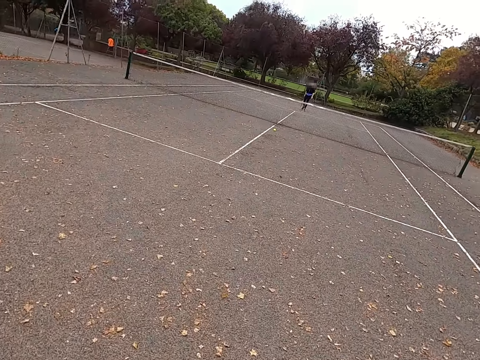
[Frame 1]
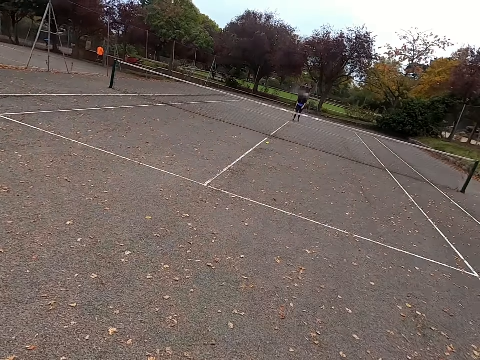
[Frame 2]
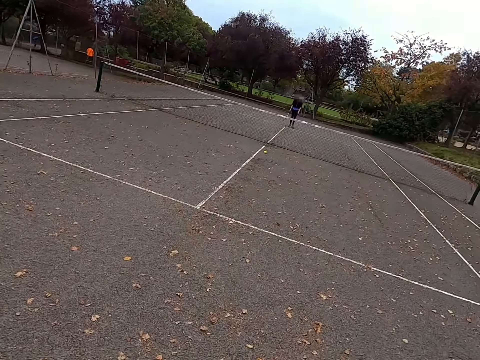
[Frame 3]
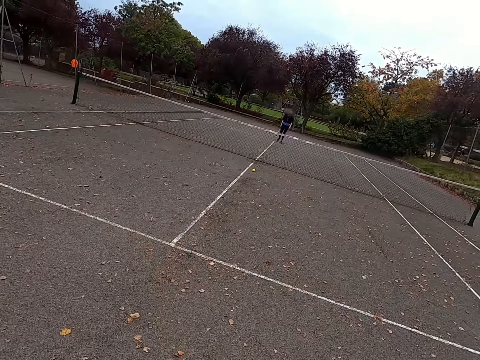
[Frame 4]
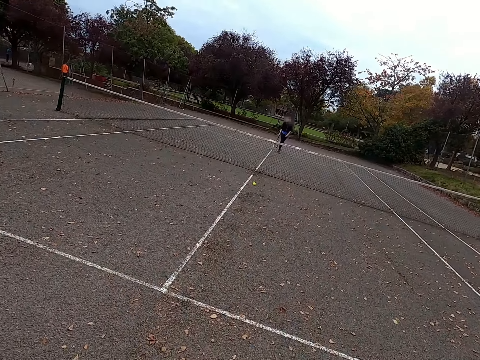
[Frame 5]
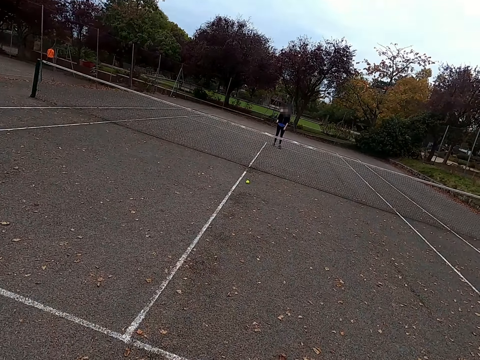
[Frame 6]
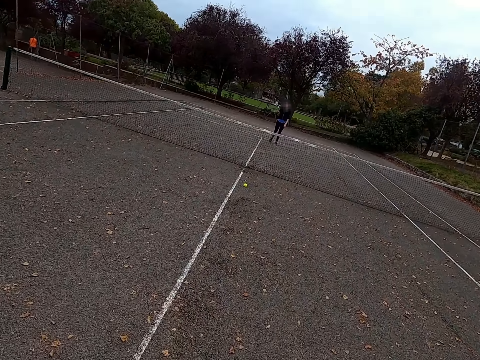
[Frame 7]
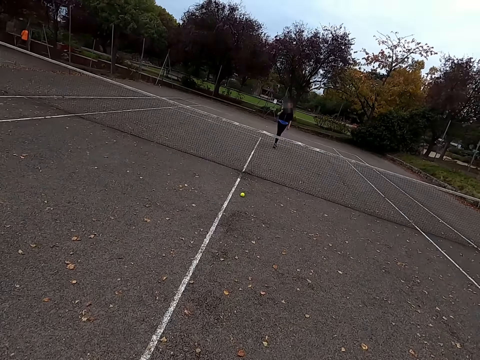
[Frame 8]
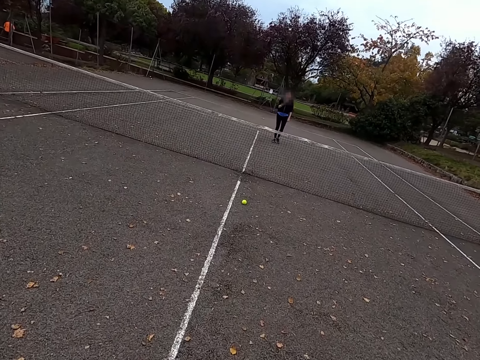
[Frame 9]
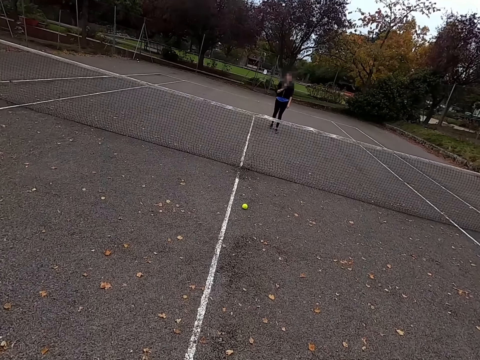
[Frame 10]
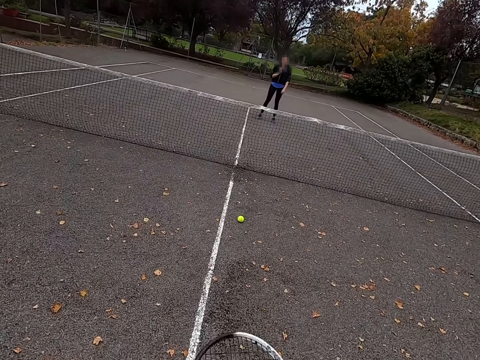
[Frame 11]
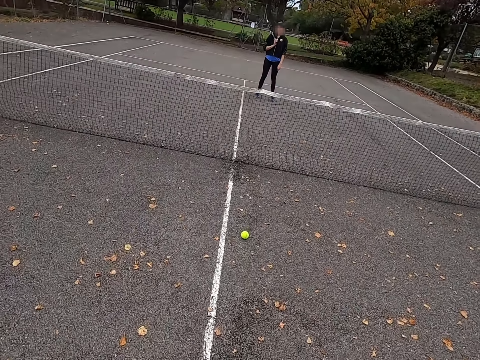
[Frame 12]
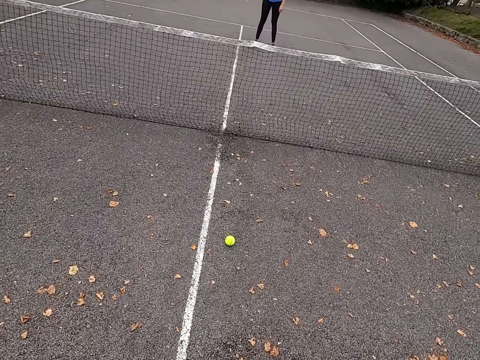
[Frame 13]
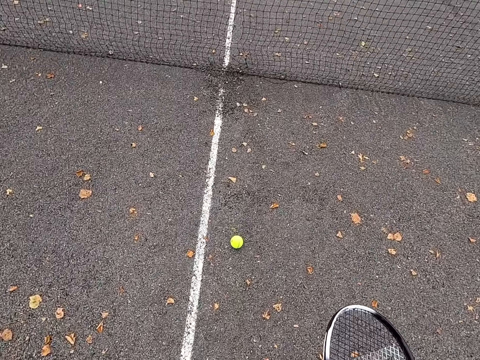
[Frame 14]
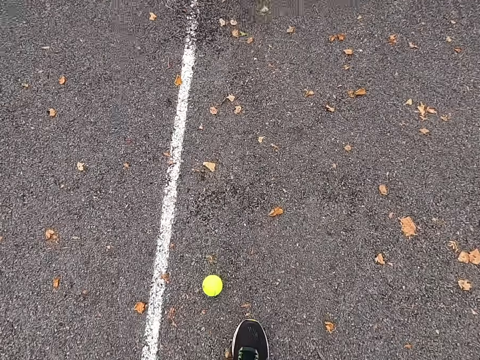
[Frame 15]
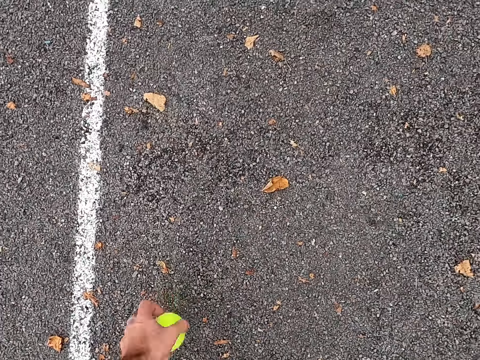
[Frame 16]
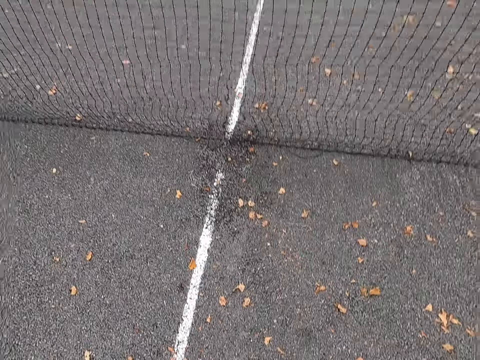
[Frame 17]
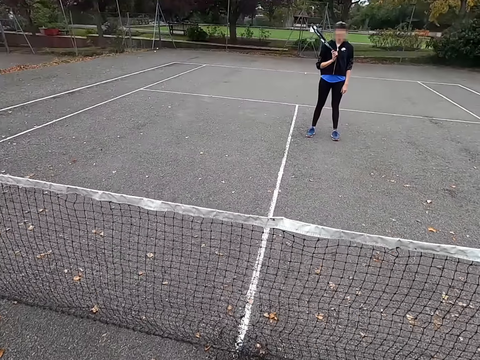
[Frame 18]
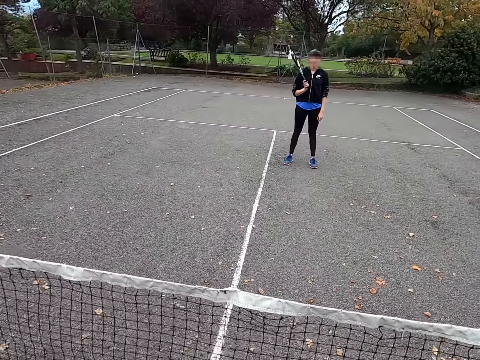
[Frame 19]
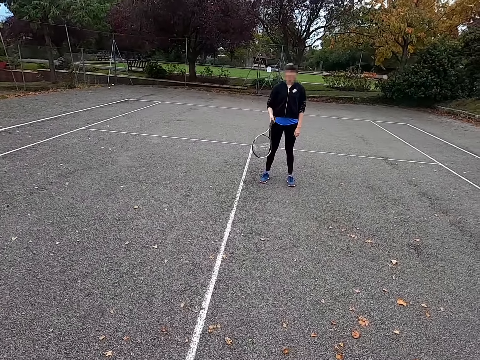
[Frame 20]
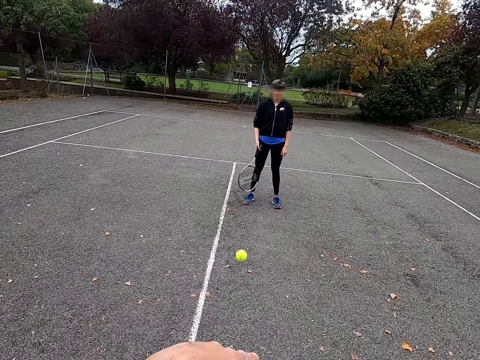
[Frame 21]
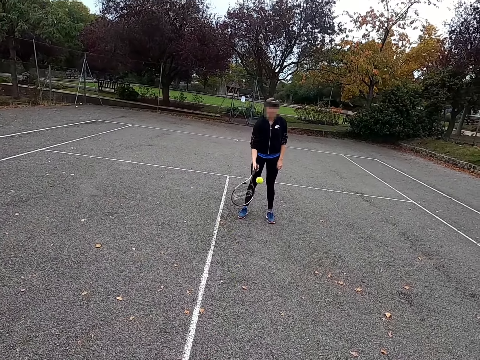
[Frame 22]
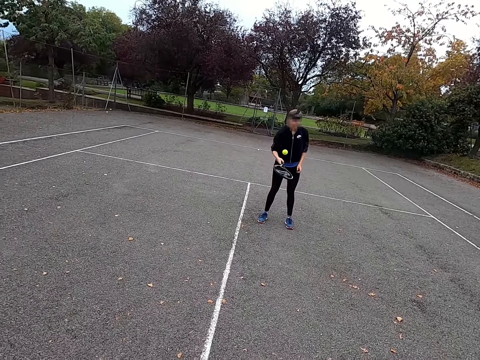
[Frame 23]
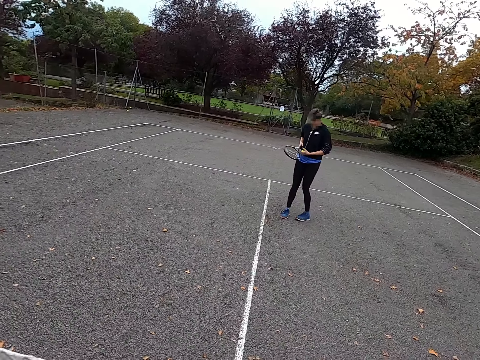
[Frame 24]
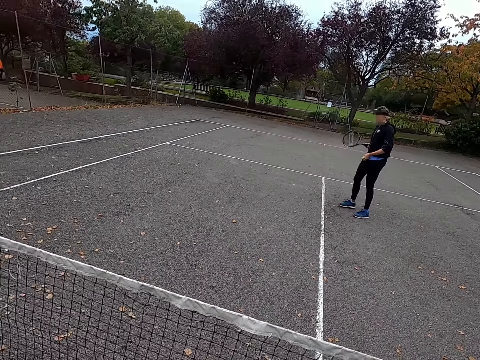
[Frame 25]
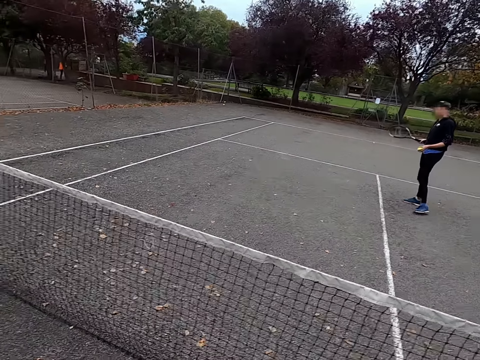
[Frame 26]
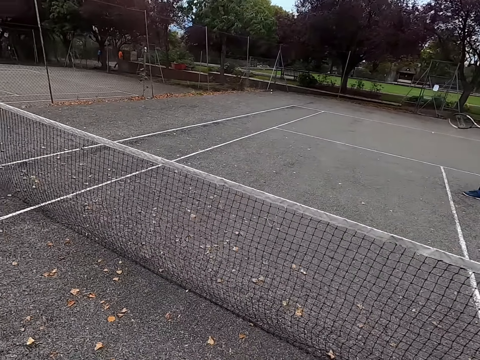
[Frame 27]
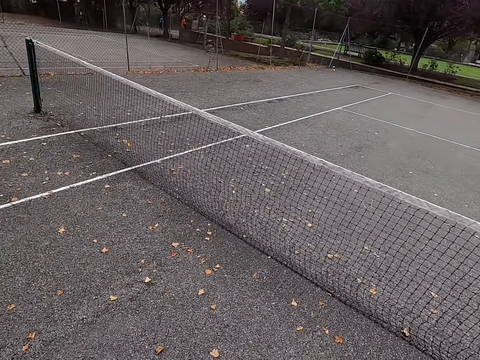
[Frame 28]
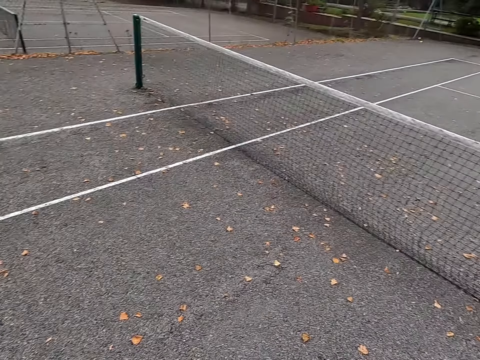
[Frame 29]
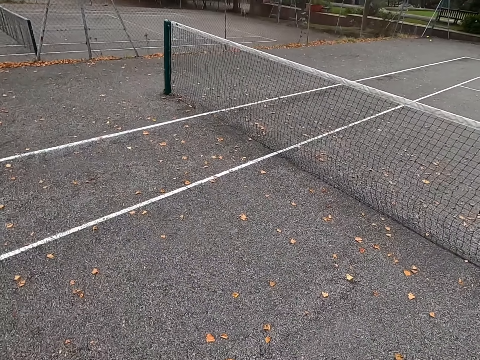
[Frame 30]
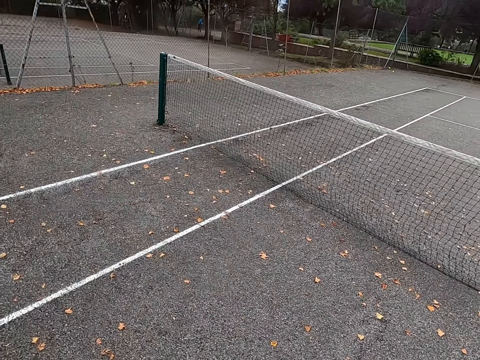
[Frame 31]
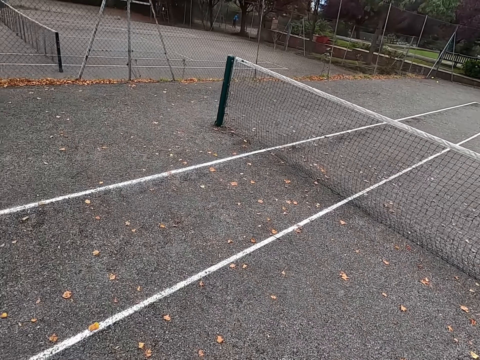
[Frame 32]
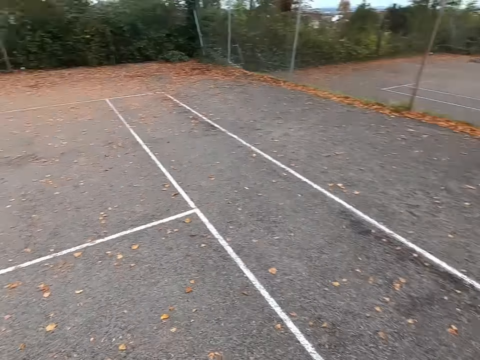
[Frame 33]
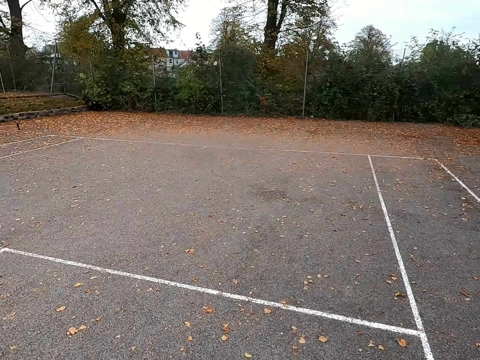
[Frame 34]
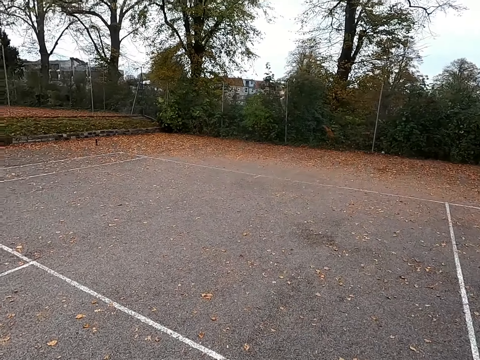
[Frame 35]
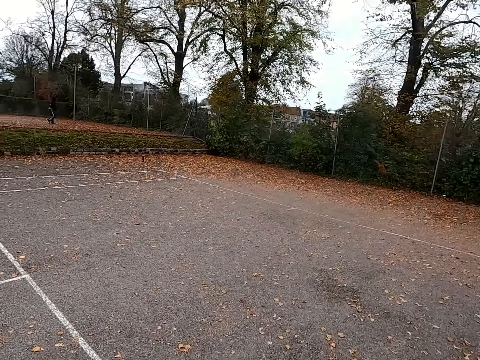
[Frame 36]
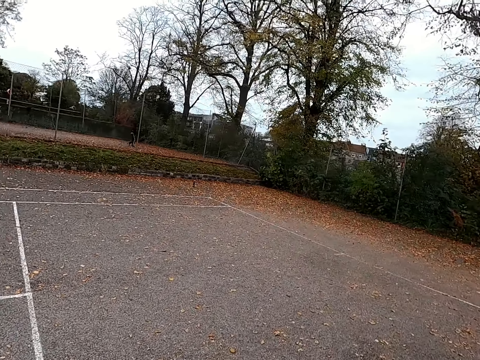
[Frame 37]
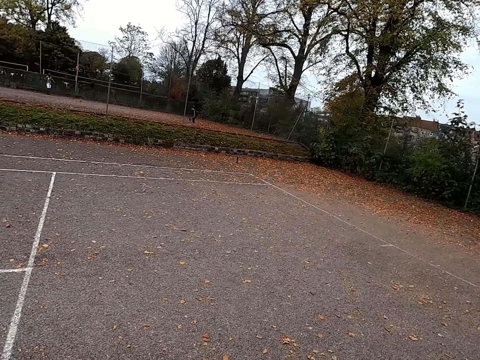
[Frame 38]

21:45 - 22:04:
The camera wearer walks to the ball. They pick up the tennis ball. They walk around the tennis court. They throw the tennis ball at a woman. The woman holds the ball. The woman picks up the tennis ball. The camera wearer walks around the tennis court.

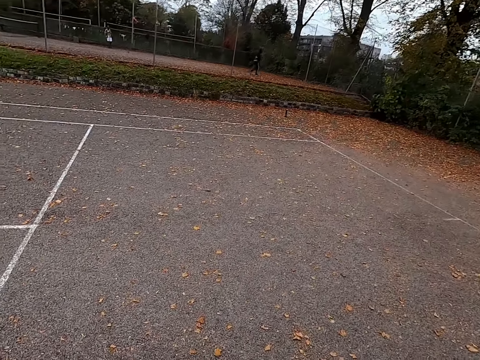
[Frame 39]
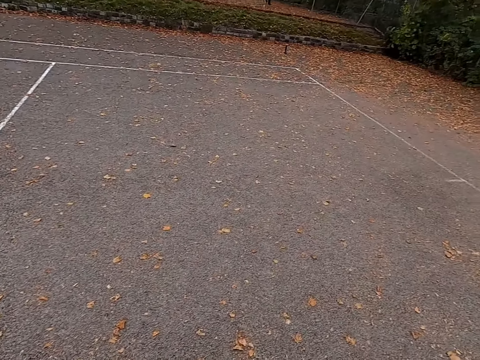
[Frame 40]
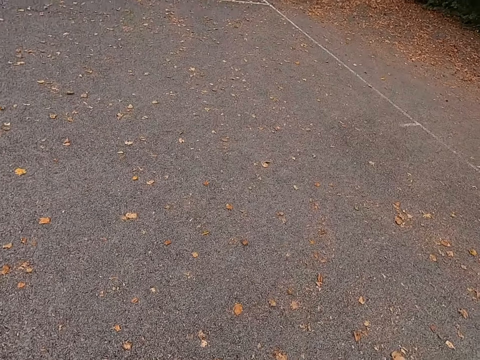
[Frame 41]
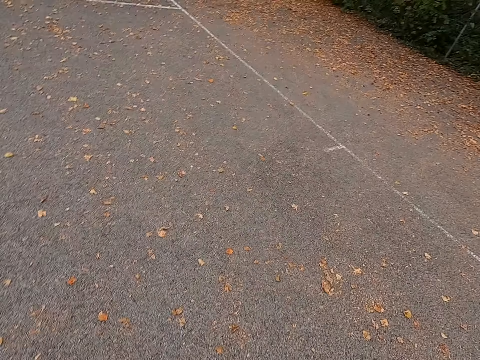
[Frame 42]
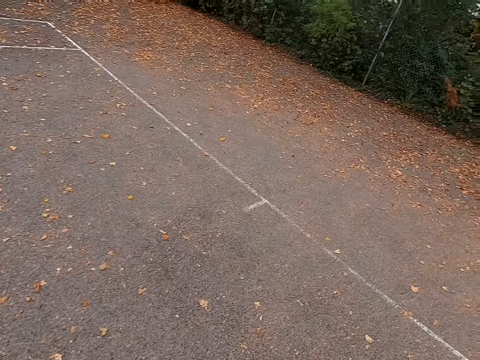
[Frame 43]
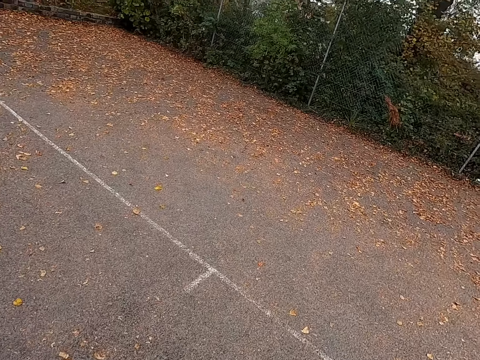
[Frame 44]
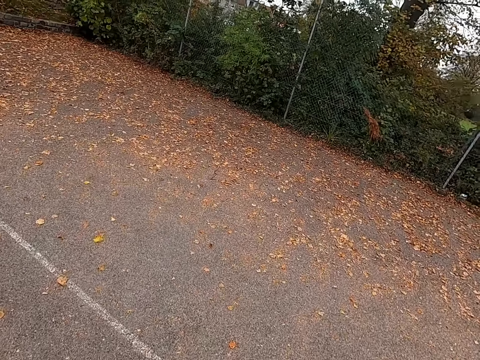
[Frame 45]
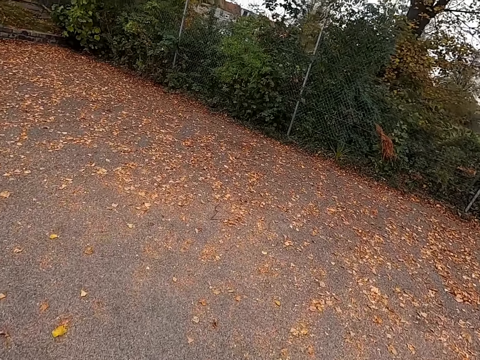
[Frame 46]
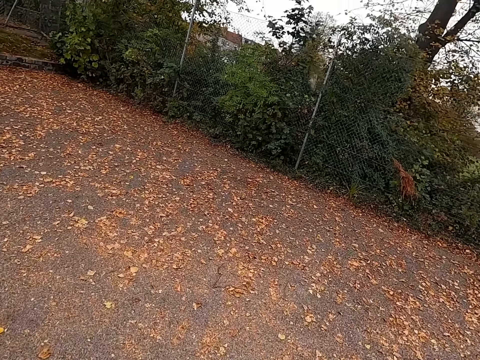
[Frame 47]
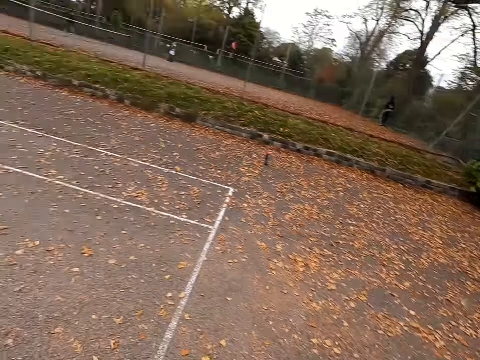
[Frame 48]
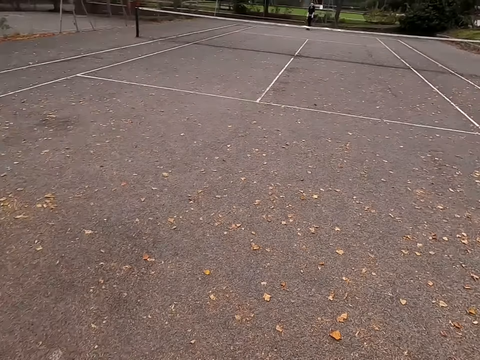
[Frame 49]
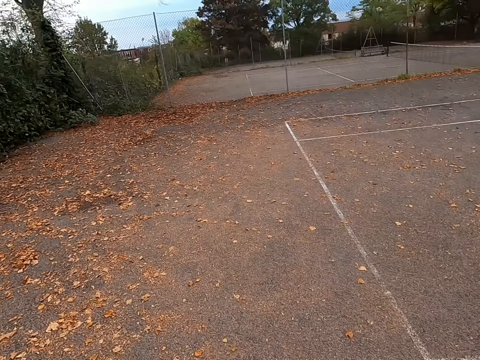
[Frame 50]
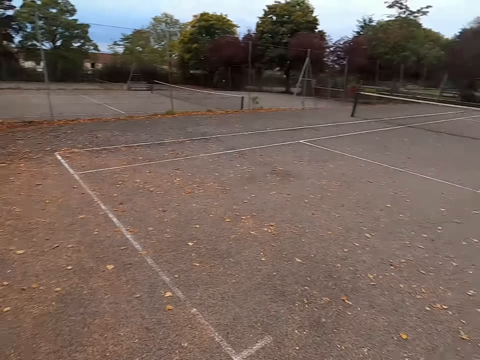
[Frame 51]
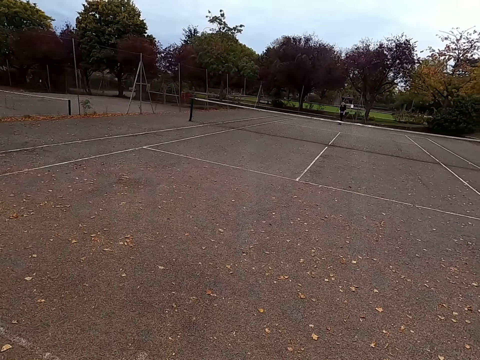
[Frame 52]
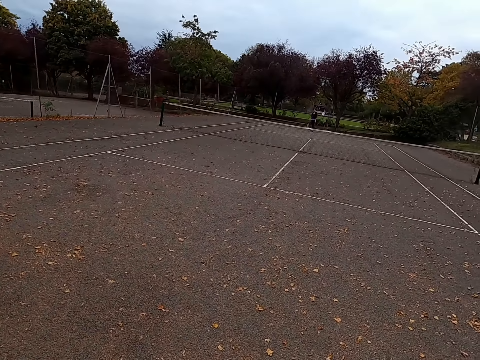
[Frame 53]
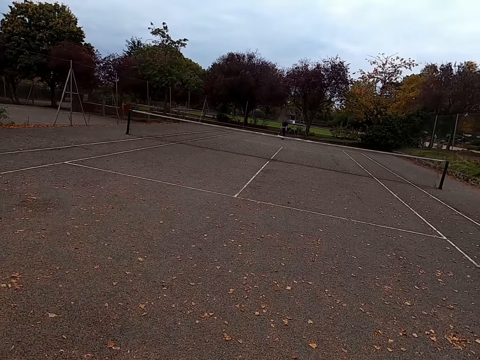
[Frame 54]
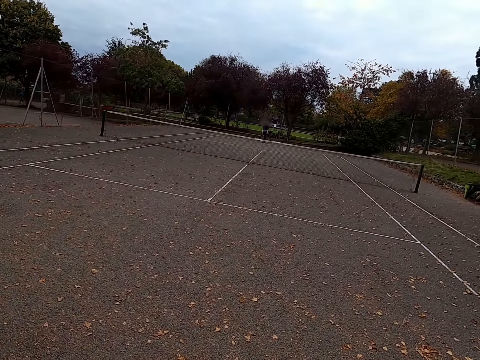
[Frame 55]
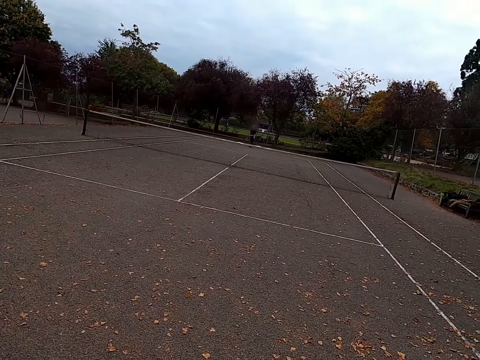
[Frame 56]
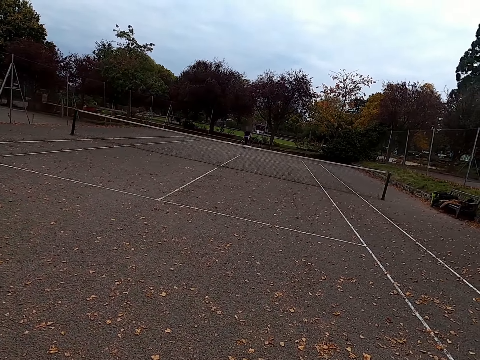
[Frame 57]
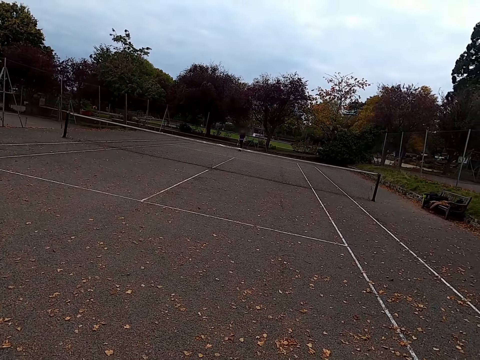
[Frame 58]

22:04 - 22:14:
The camera wearer stares at a woman.
